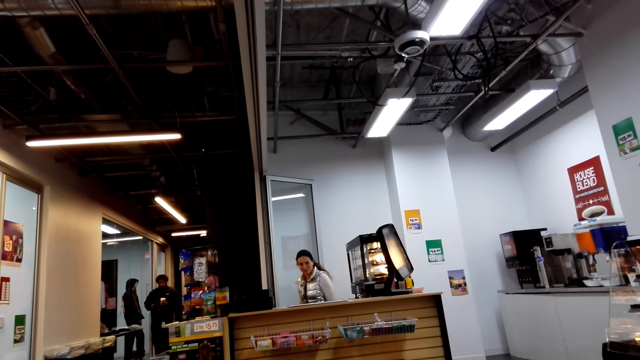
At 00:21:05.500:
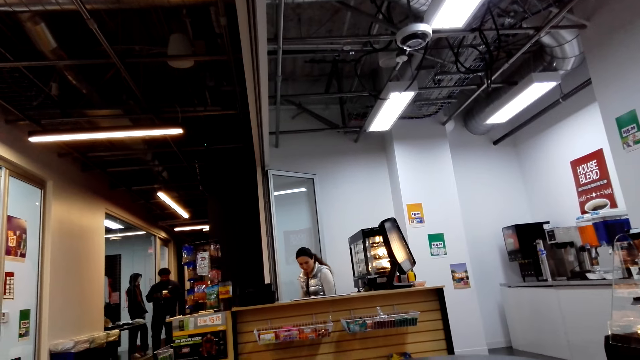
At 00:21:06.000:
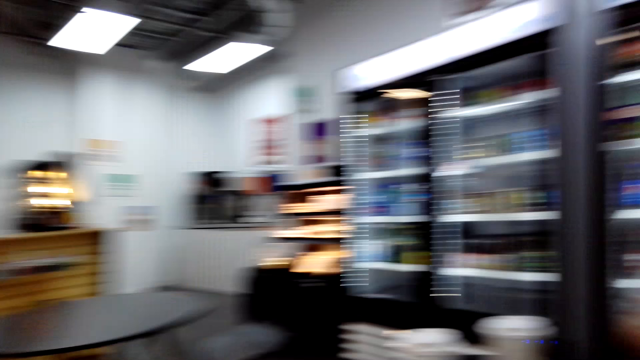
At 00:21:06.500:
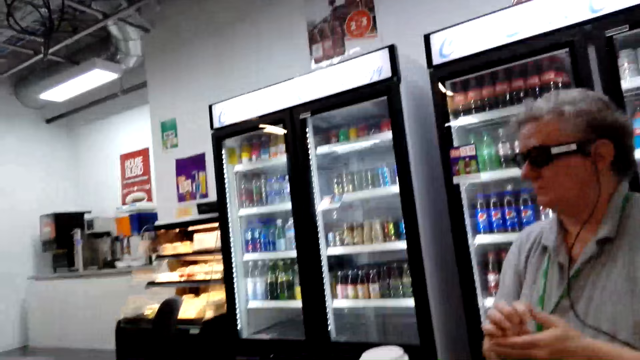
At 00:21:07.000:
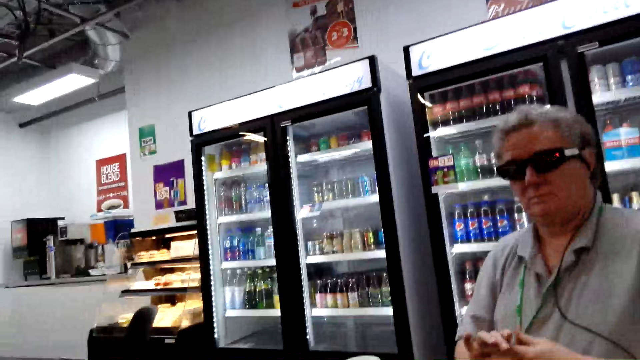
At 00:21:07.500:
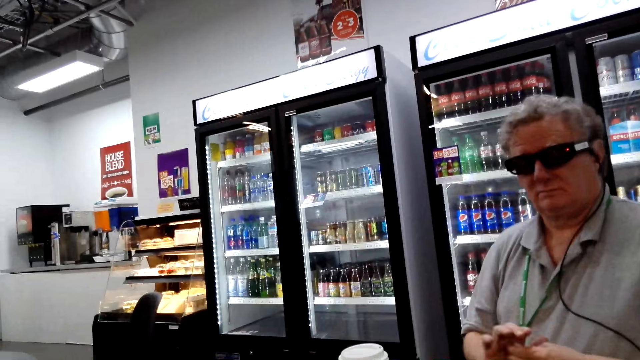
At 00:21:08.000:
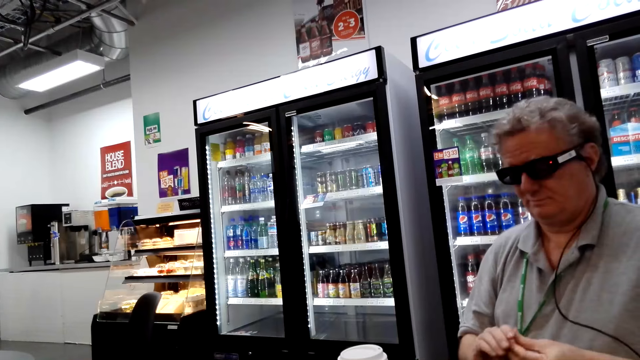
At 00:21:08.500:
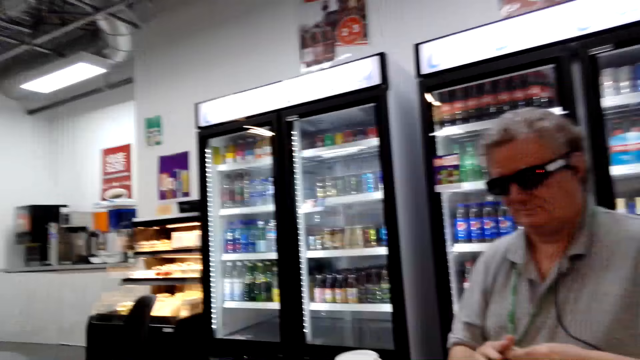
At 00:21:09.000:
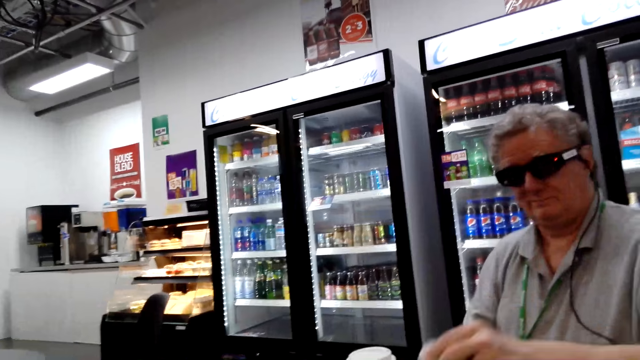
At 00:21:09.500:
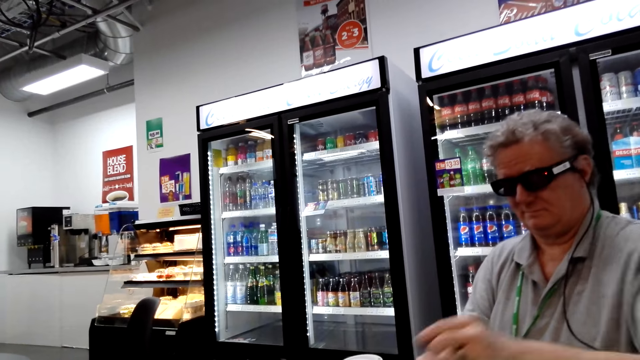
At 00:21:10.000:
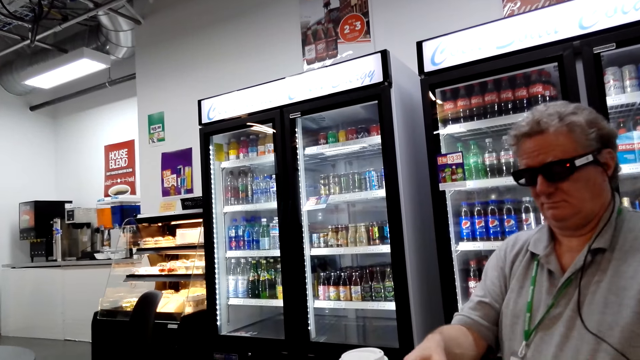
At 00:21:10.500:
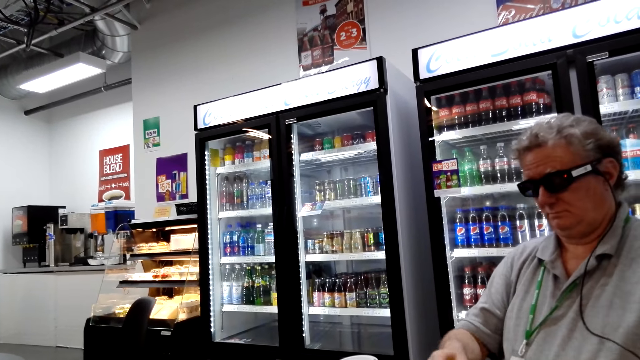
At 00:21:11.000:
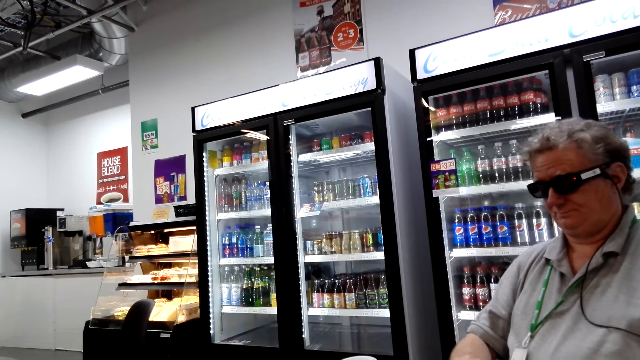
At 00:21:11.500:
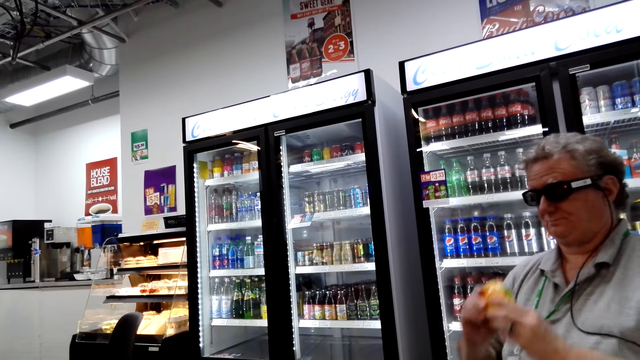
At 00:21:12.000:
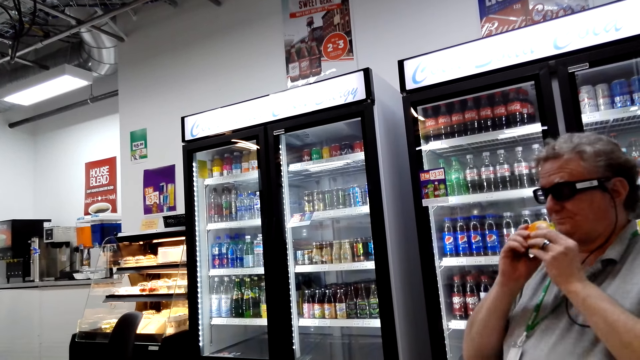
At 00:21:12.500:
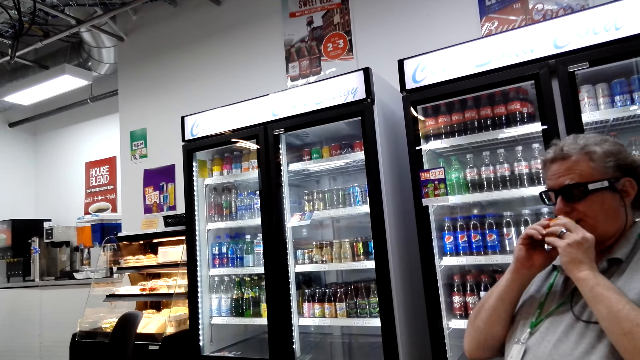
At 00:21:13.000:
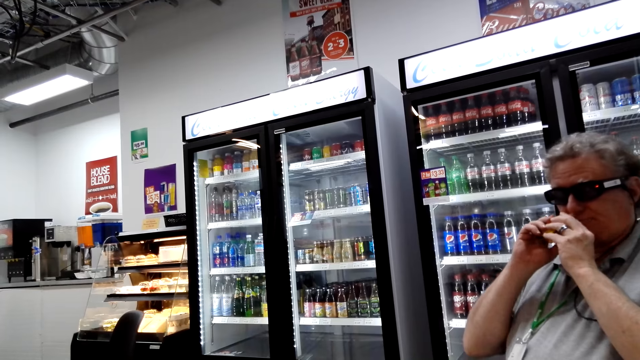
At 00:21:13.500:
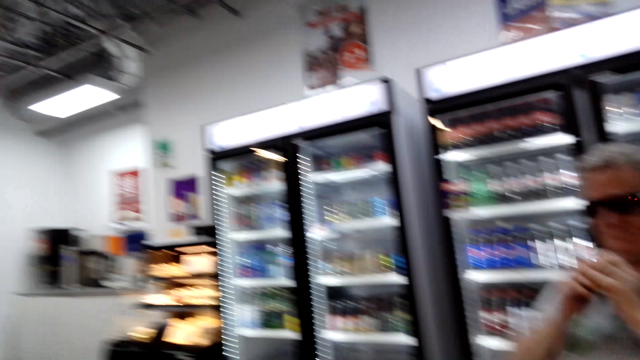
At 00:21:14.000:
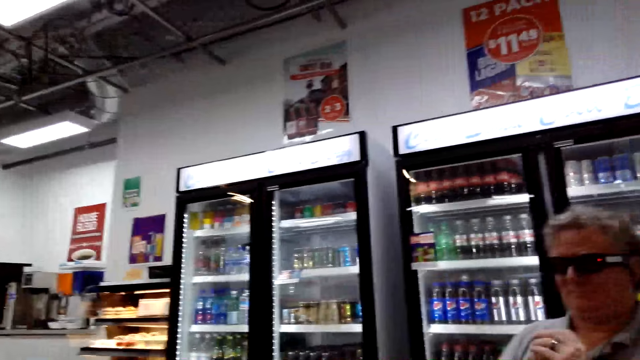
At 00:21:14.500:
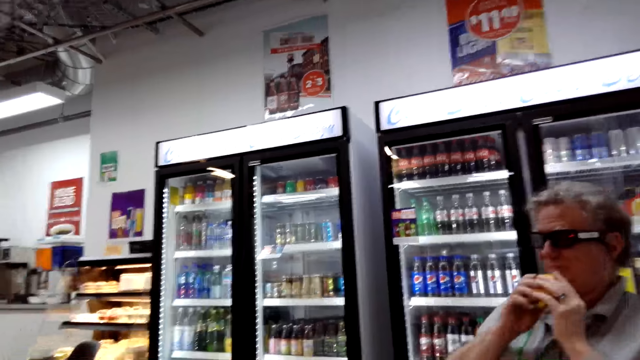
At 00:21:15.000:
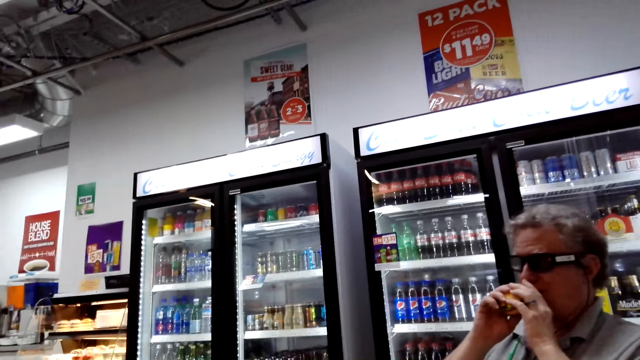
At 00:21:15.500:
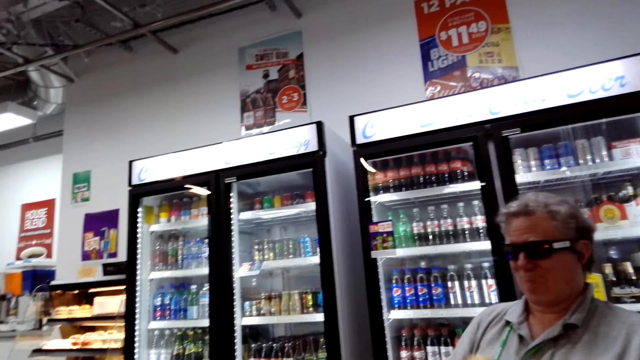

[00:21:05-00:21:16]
A lady sits at the counter. A man wraps something in his hands and places an object on the table. The man picks up the burger or sandwich with both hands. The man smells the sandwich.

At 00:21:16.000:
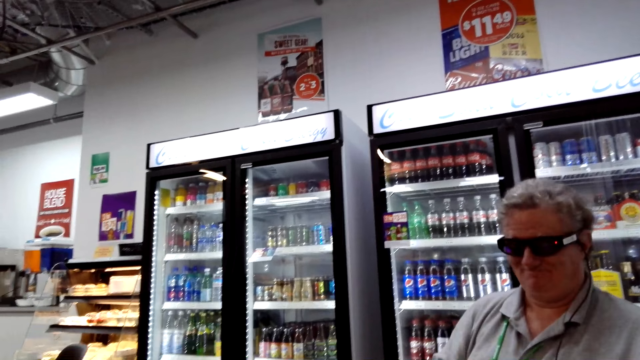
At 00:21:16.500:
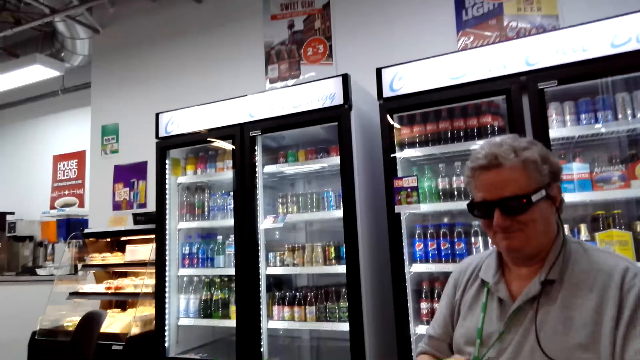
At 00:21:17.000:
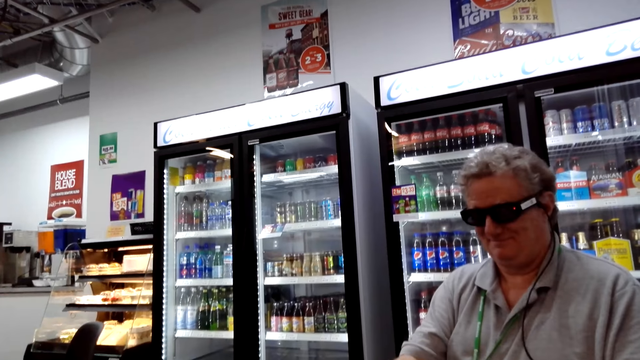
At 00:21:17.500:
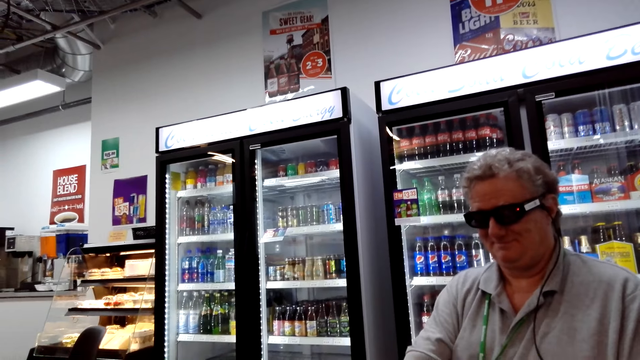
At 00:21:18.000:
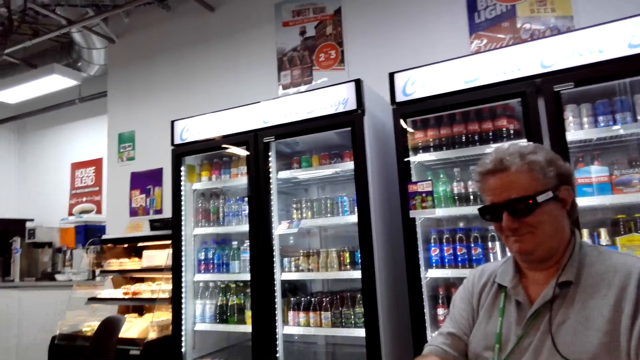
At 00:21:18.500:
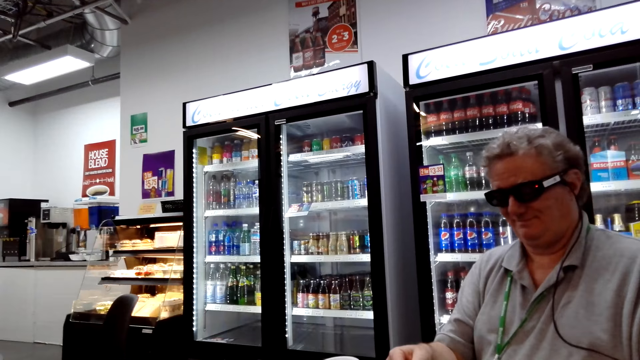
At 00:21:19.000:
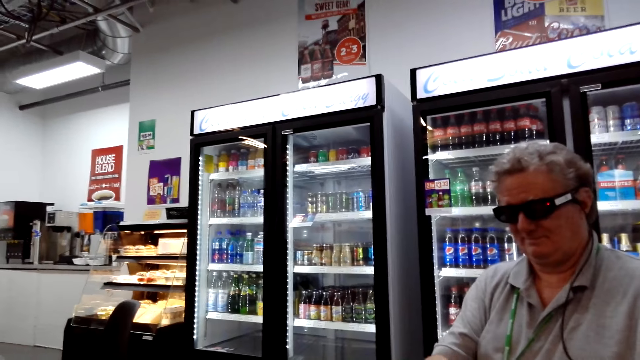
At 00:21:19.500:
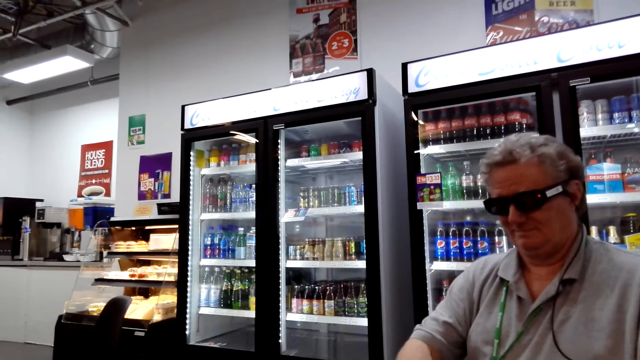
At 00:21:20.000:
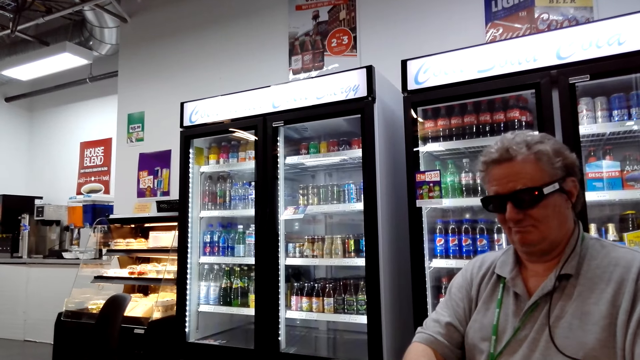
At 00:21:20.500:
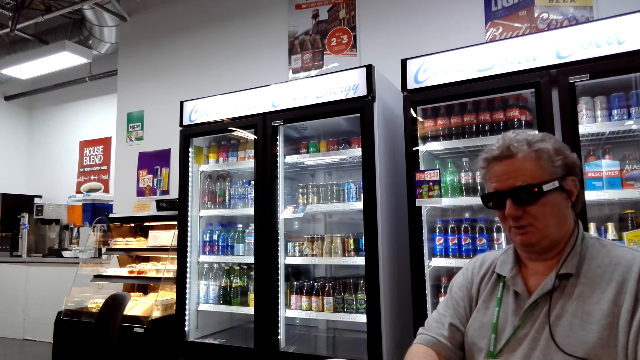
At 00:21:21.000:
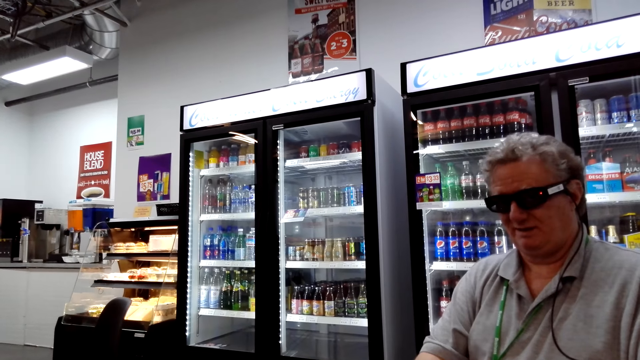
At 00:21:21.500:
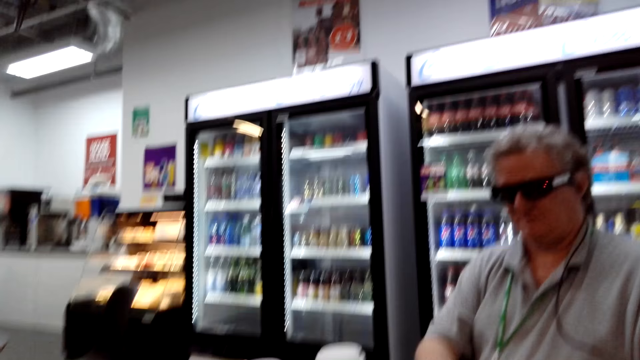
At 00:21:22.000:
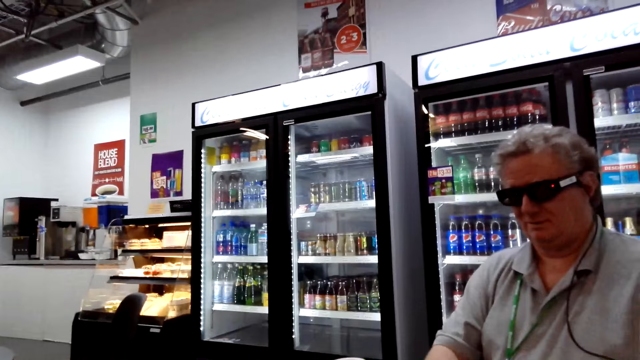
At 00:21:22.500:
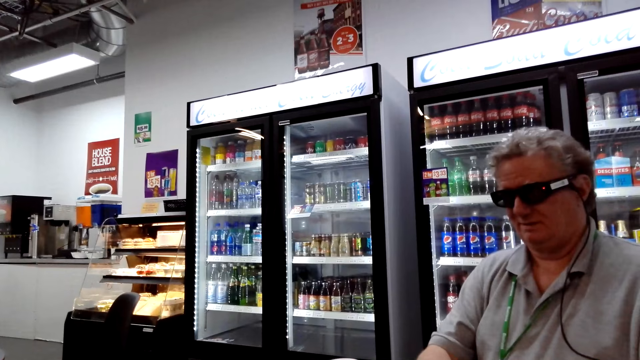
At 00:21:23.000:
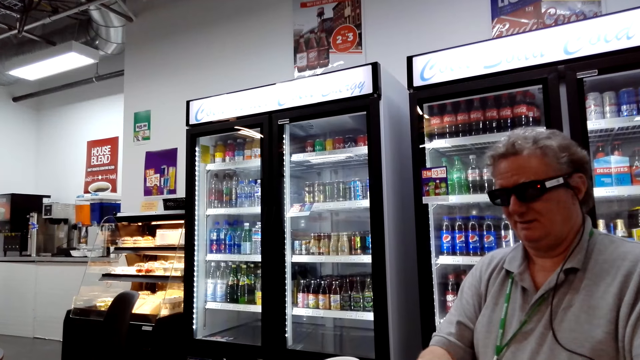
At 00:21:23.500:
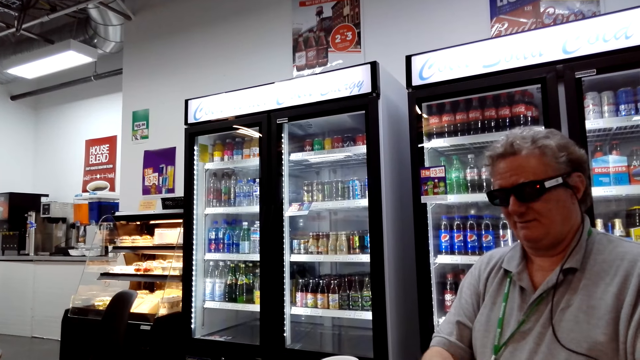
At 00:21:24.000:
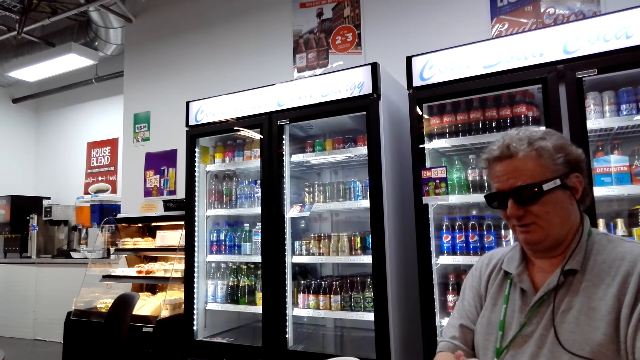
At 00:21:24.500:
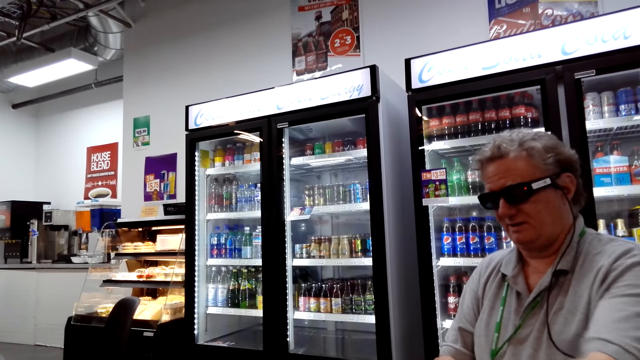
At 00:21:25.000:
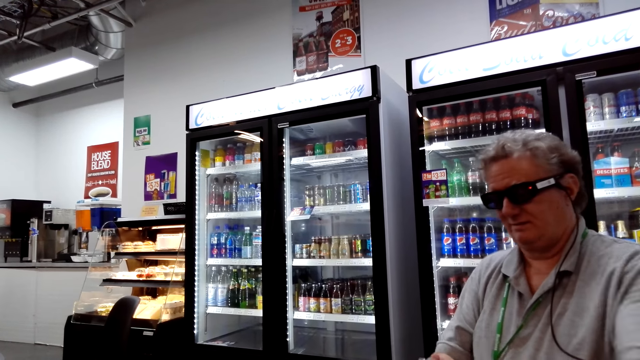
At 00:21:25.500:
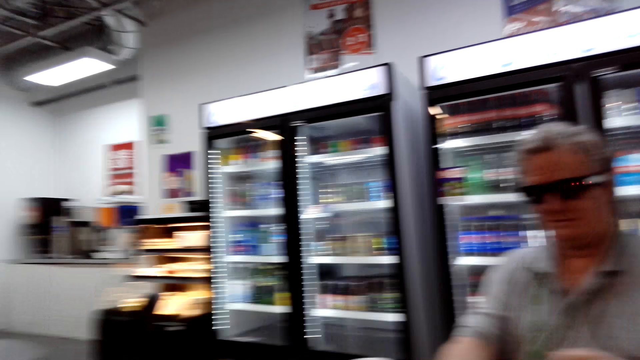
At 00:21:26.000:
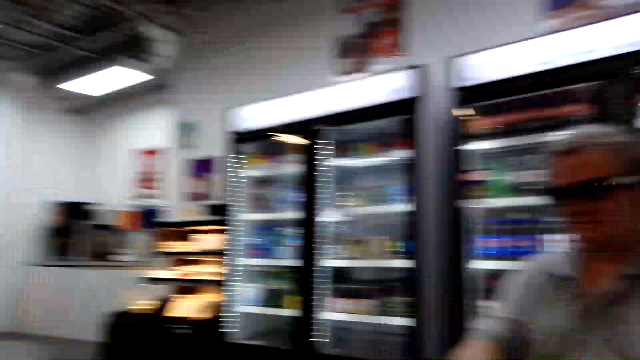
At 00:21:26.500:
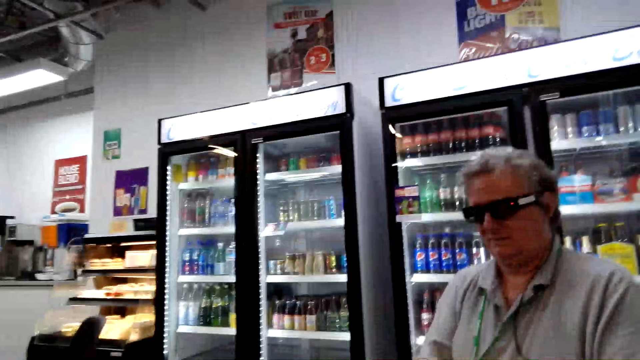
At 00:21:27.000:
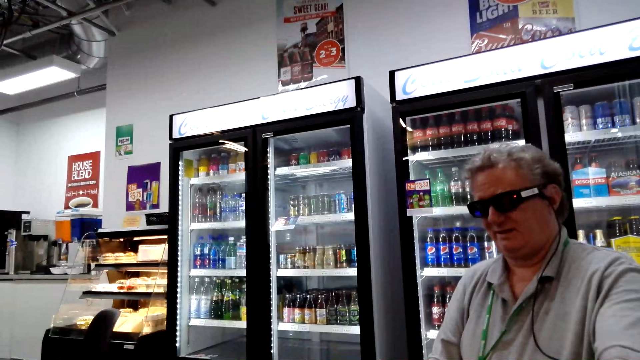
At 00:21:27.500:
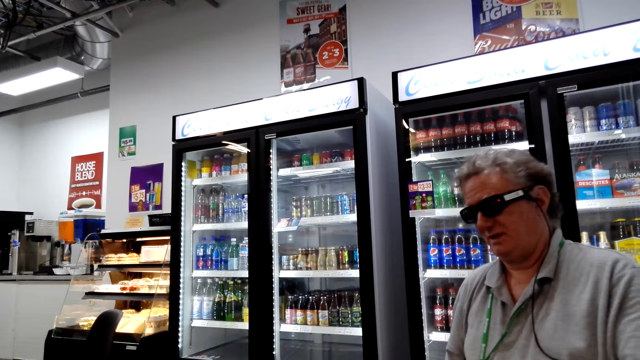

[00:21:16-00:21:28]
The man wraps the sandwich. The man holds a foil wrapper with his right hand.
